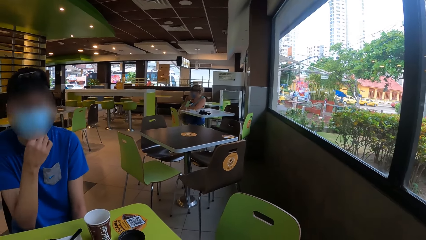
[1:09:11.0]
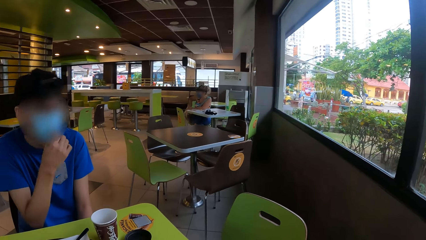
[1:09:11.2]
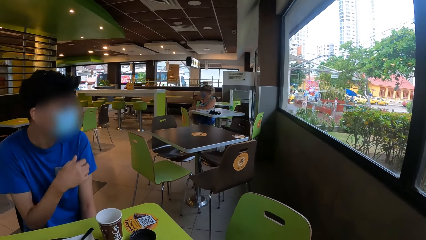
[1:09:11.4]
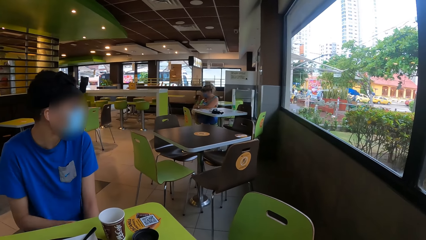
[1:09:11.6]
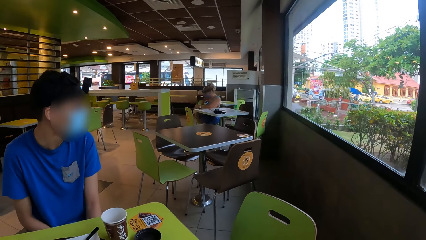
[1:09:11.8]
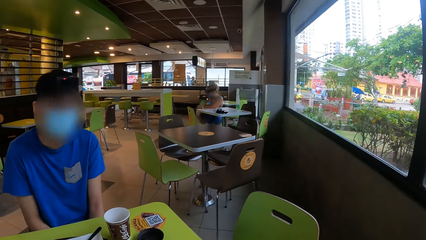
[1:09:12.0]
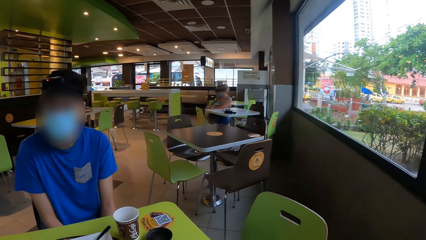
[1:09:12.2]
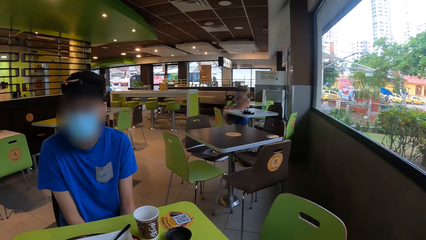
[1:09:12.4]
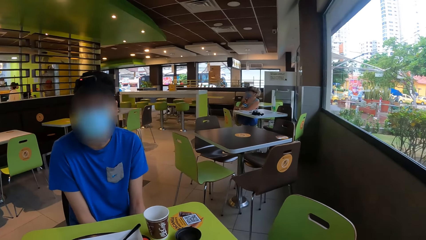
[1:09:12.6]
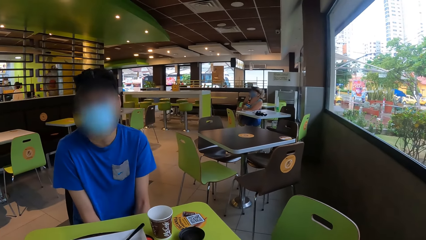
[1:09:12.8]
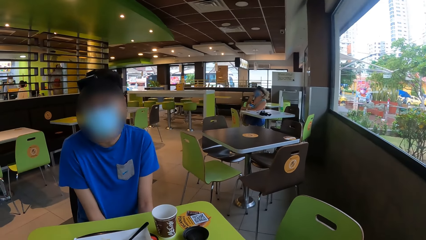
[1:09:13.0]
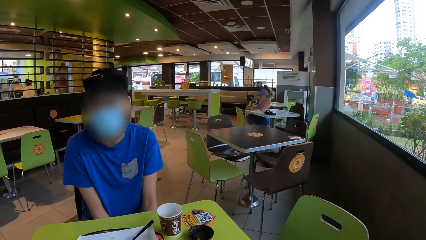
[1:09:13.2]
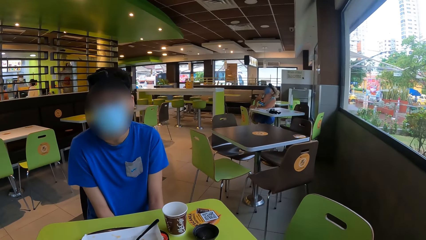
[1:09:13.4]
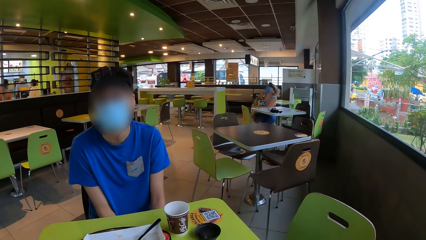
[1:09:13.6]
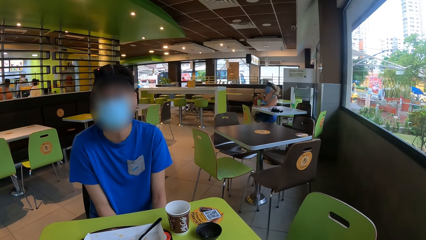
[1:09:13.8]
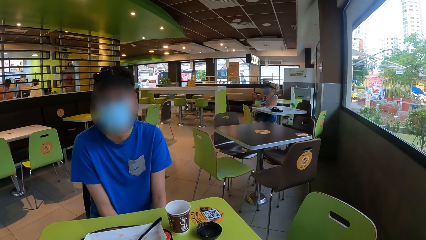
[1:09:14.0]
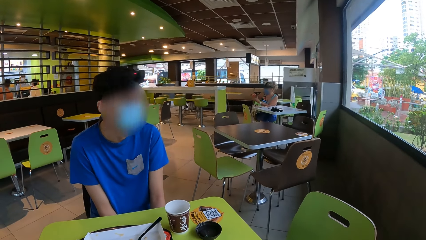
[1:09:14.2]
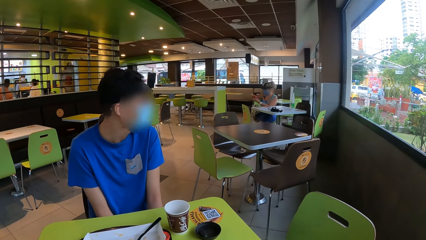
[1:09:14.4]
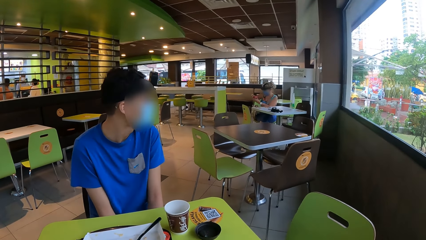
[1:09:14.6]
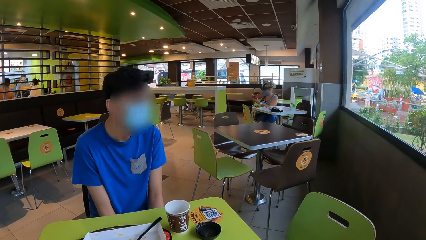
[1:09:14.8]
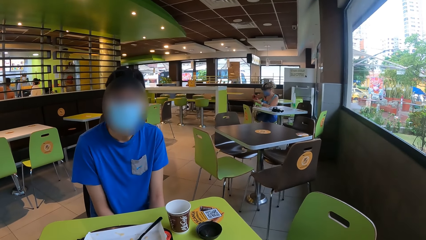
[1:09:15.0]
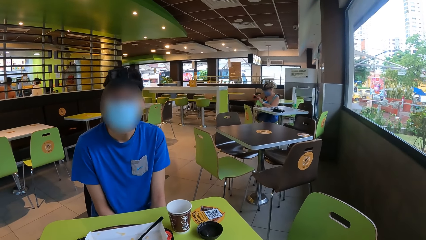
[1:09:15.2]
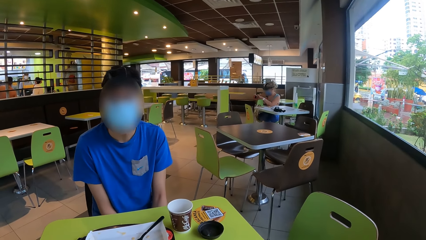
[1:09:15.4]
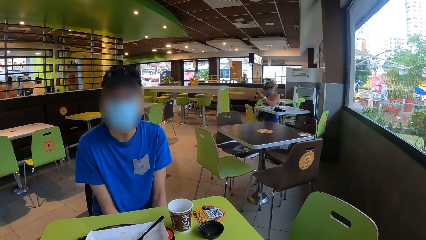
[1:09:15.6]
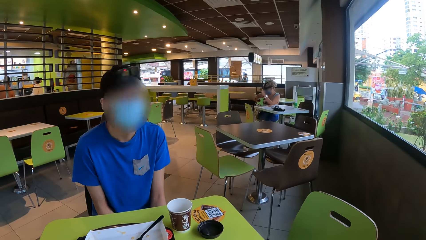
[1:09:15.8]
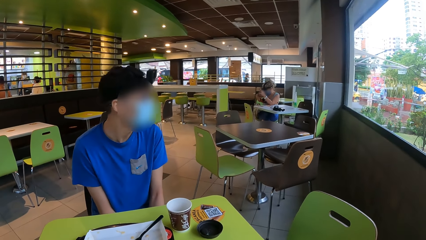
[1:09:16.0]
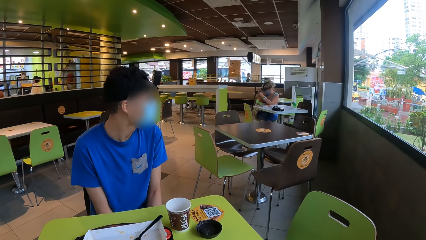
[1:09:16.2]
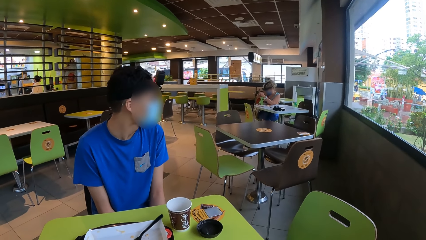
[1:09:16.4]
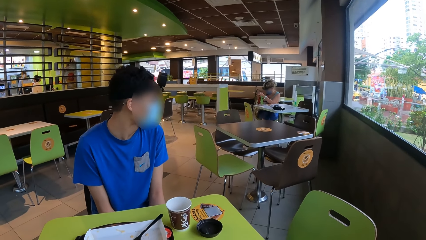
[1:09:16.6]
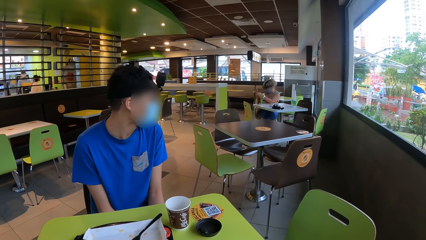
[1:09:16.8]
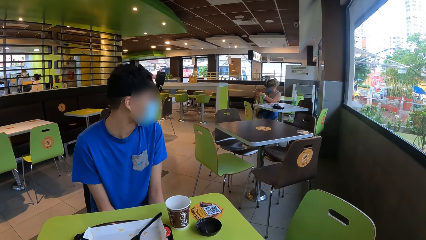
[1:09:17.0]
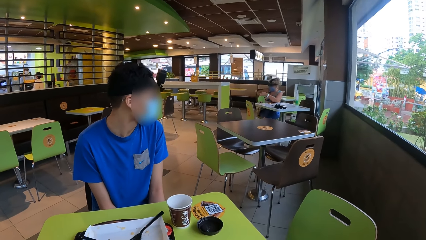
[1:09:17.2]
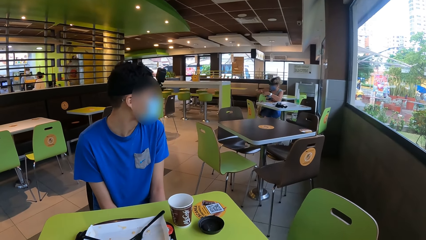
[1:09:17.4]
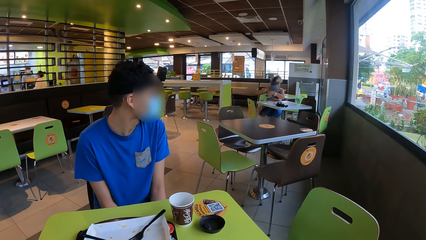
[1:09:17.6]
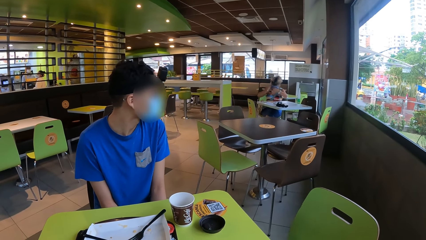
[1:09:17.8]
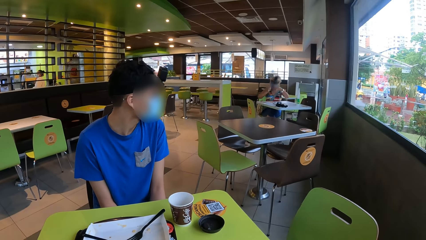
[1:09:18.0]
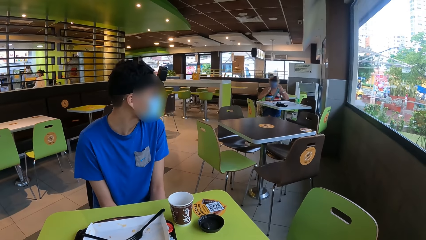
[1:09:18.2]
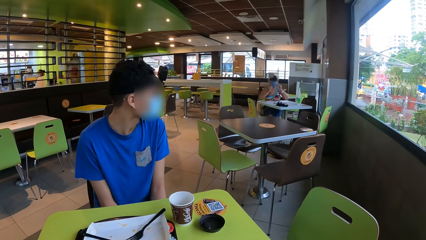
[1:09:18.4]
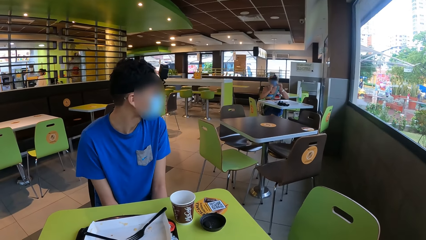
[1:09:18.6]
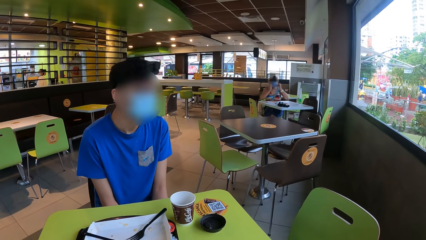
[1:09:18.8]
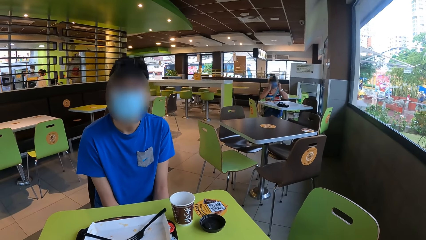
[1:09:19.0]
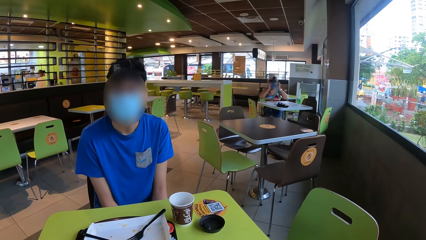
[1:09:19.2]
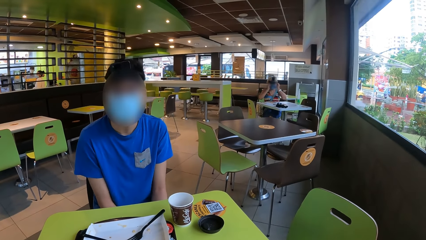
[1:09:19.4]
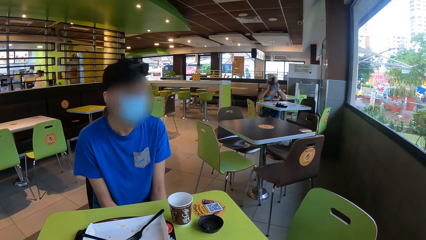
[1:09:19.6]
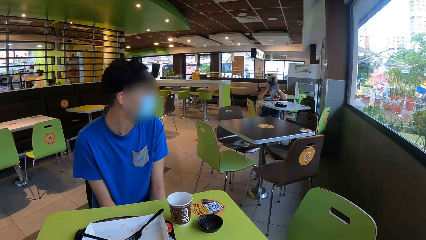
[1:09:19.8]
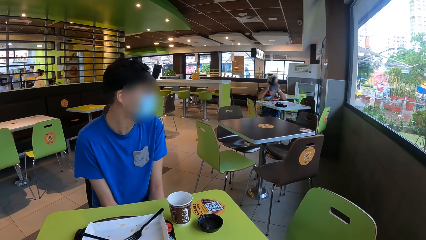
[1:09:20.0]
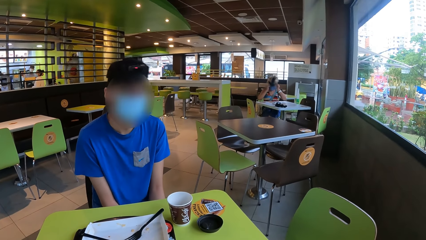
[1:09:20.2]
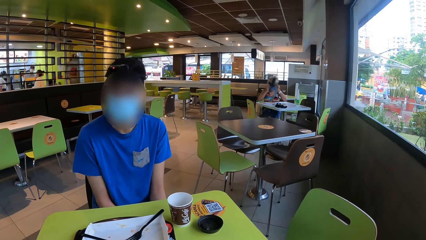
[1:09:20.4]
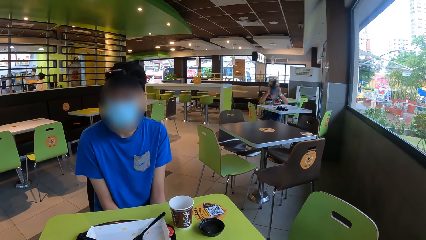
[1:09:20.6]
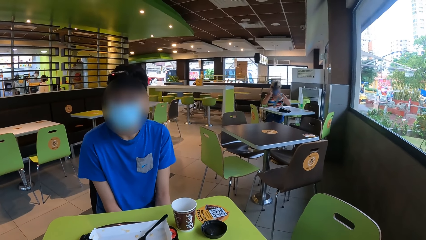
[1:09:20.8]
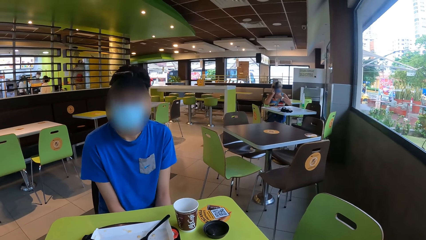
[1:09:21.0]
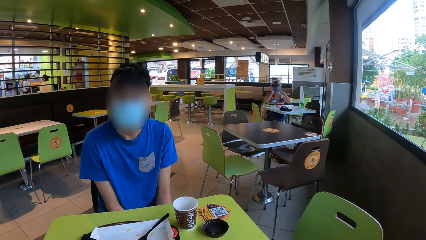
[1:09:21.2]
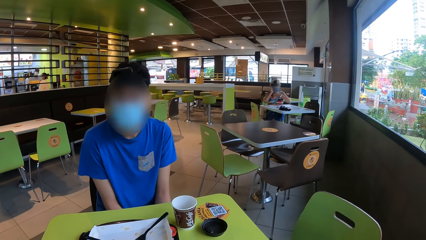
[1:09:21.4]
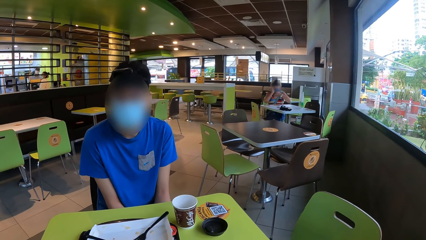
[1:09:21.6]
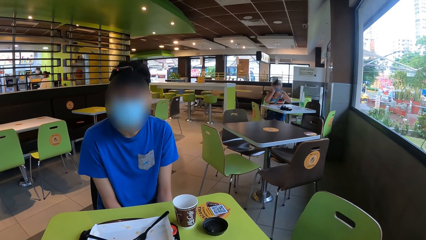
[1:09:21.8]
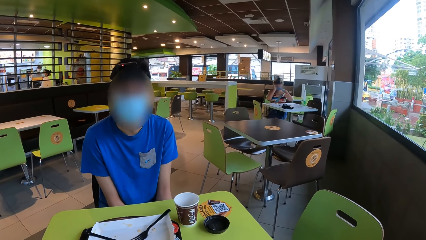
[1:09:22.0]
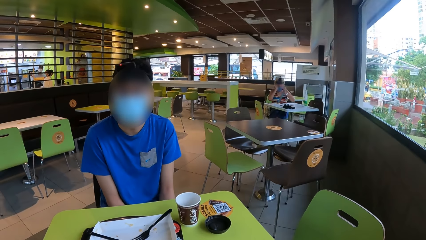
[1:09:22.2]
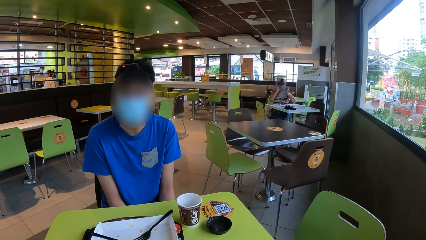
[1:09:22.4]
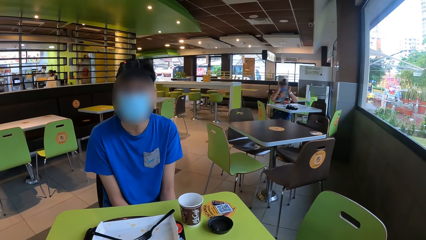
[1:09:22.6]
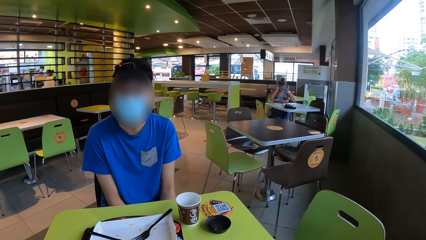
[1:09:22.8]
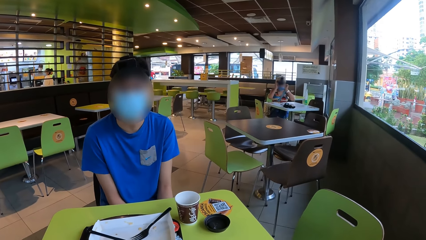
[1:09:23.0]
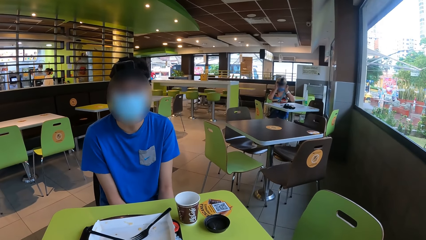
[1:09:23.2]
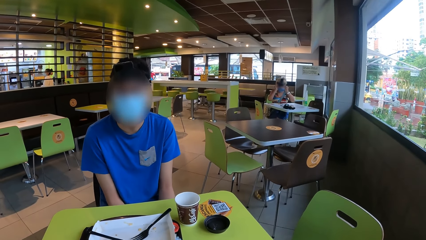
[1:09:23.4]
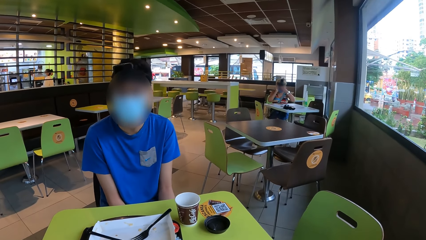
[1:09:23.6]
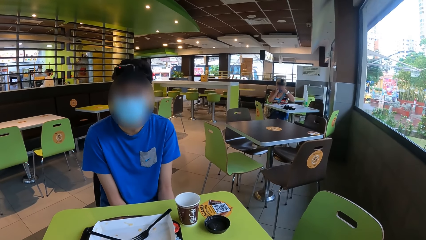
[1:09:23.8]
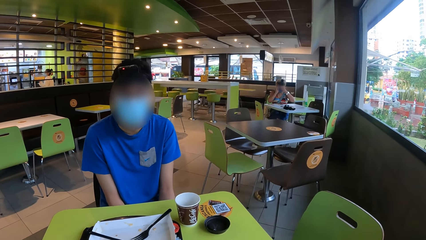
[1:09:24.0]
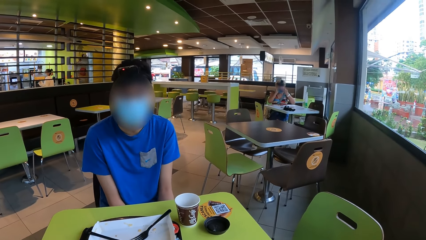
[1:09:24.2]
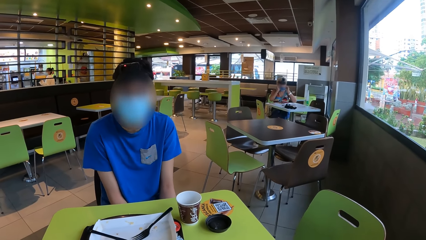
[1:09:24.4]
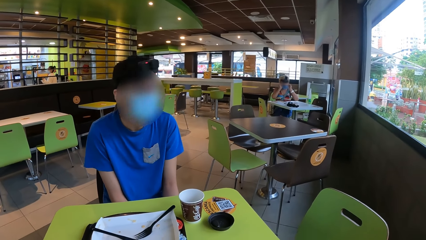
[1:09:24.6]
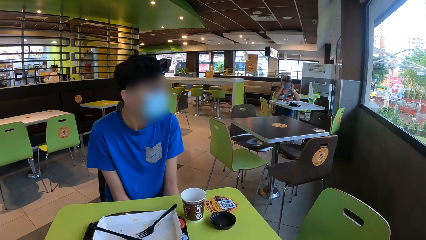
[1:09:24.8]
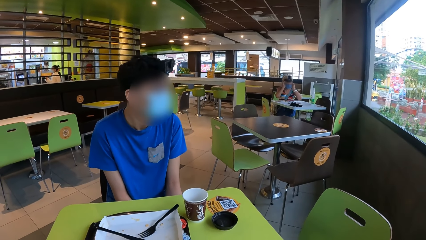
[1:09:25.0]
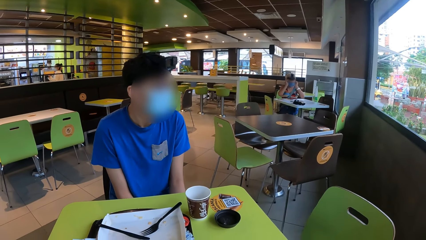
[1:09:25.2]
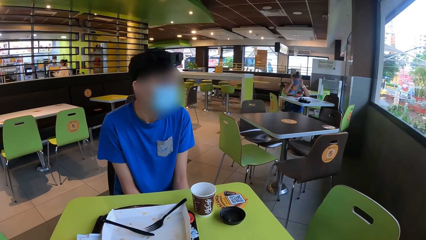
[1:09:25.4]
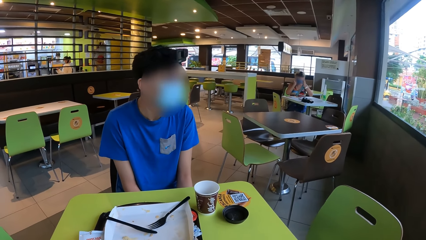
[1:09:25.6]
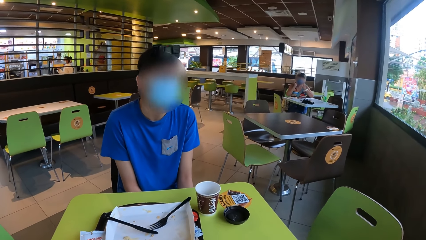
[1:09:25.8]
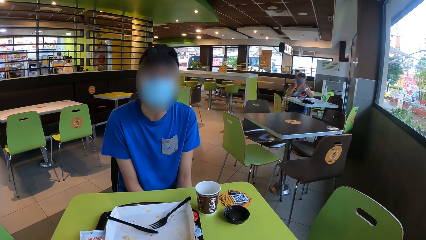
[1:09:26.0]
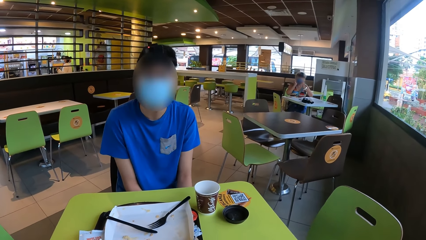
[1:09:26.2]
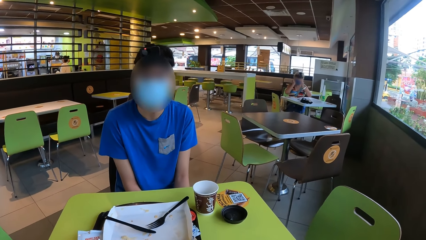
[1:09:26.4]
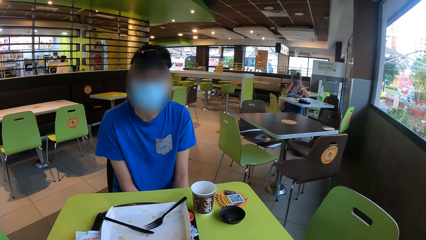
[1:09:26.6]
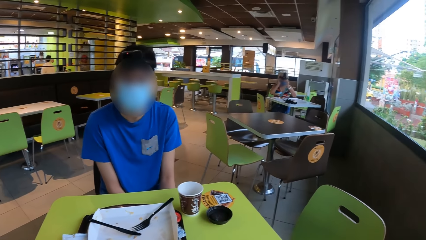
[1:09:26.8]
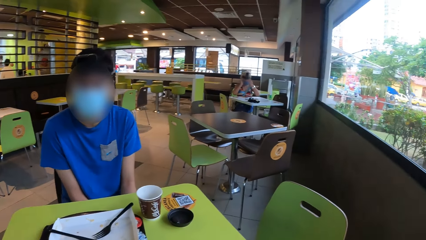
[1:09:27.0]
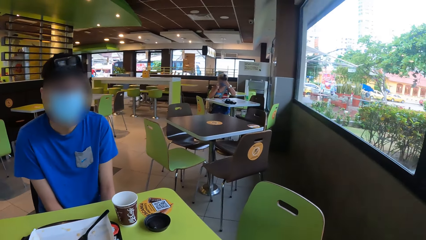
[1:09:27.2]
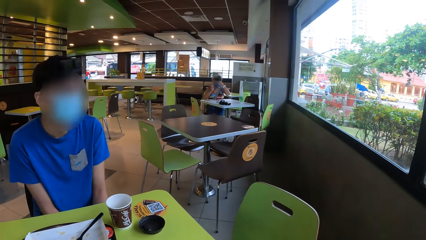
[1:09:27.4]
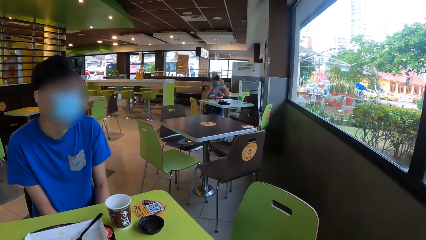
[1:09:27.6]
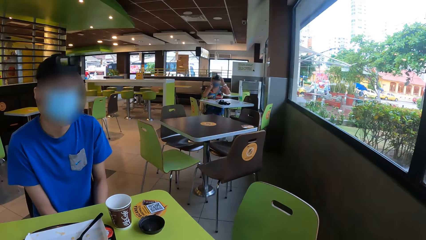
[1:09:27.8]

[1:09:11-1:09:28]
A man converses with the camera wearer.
